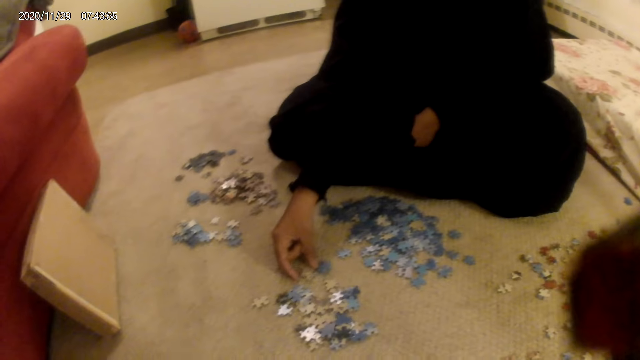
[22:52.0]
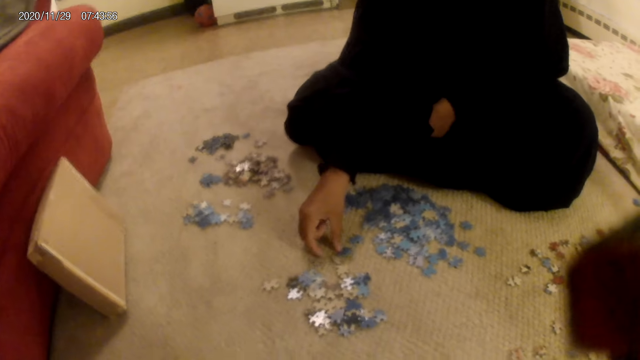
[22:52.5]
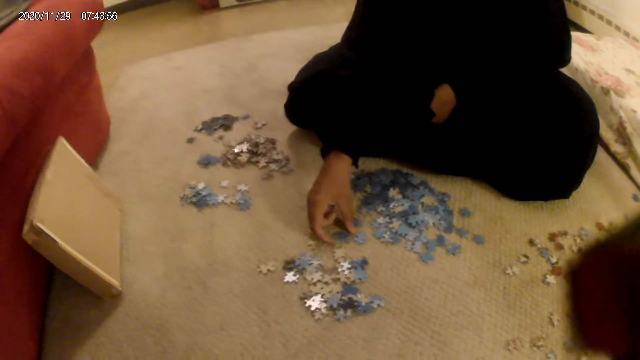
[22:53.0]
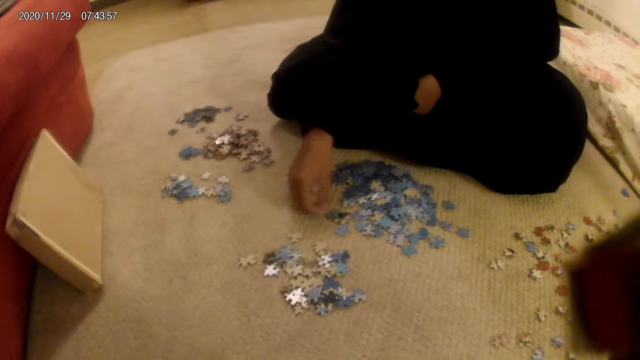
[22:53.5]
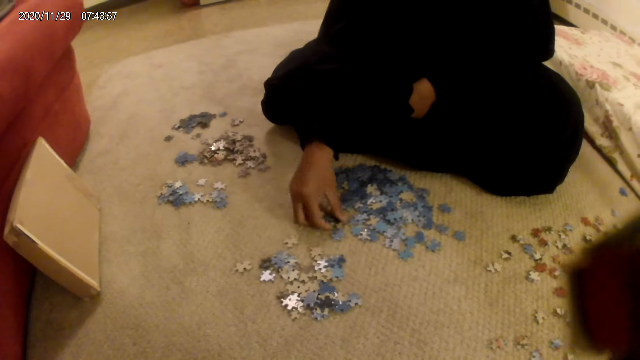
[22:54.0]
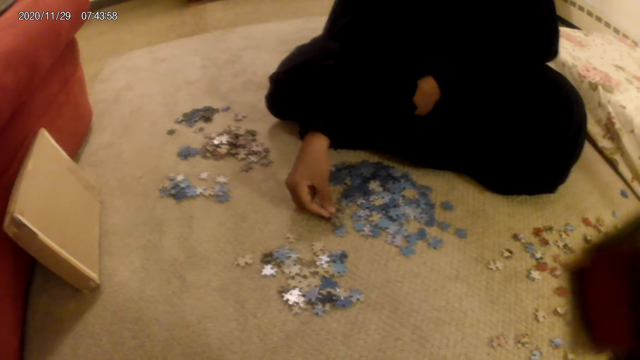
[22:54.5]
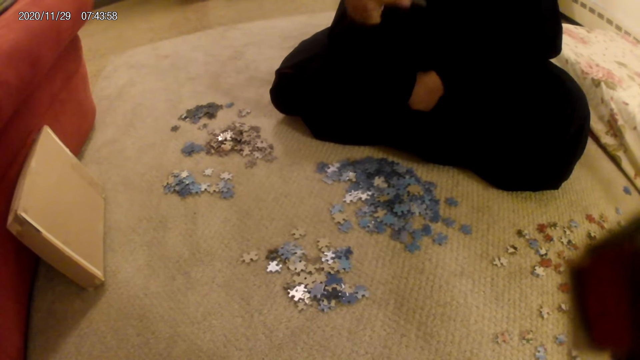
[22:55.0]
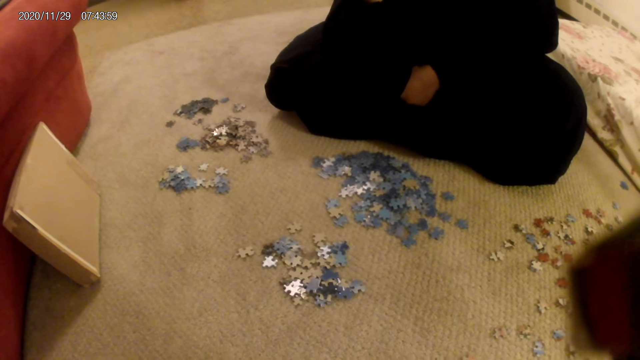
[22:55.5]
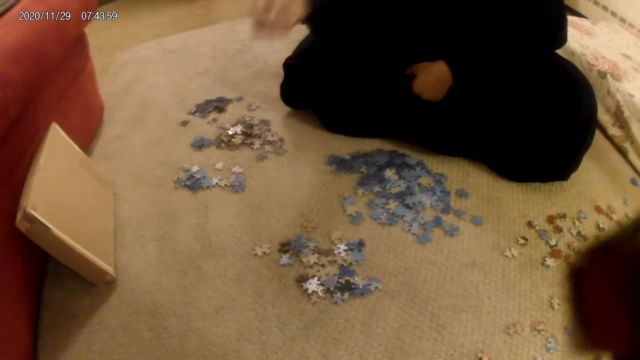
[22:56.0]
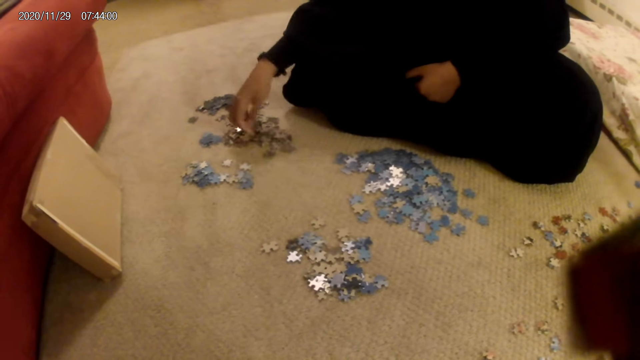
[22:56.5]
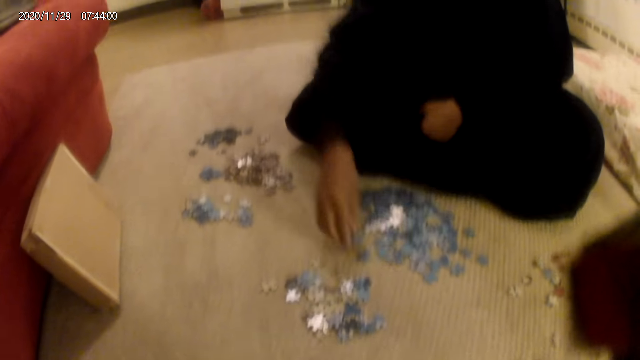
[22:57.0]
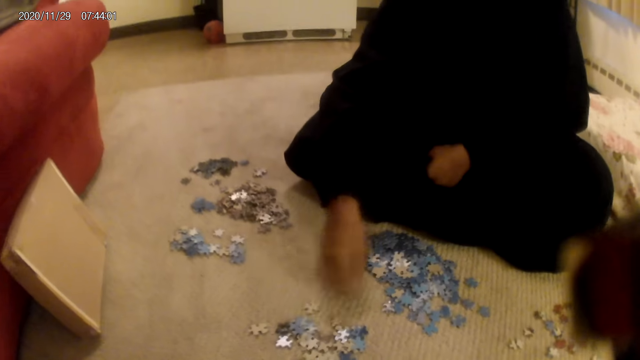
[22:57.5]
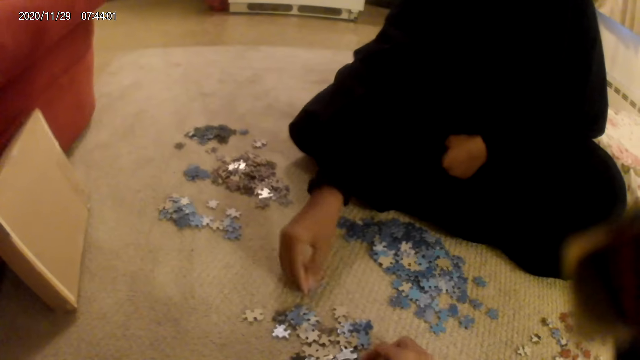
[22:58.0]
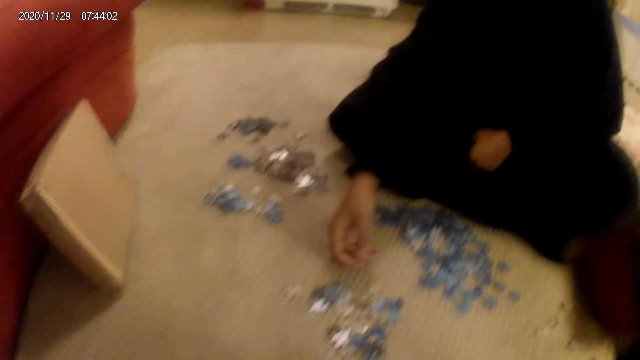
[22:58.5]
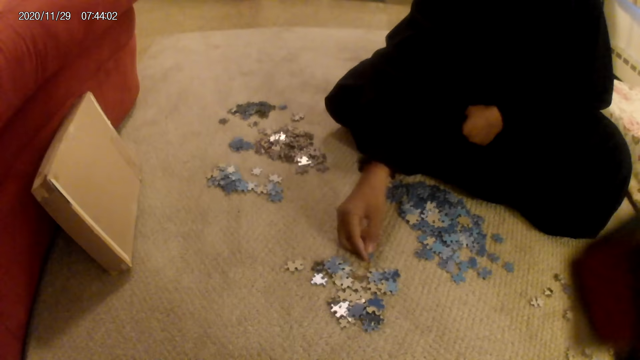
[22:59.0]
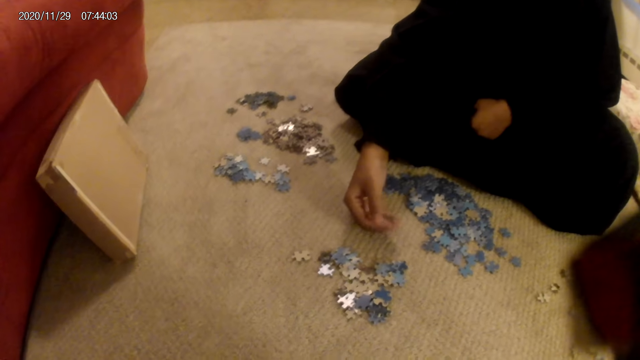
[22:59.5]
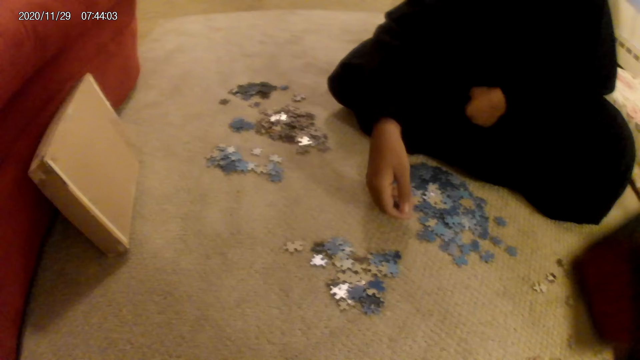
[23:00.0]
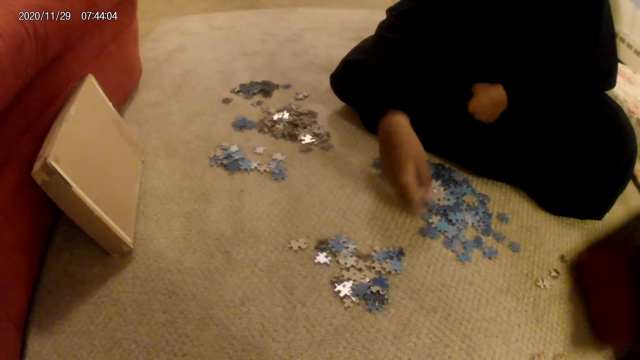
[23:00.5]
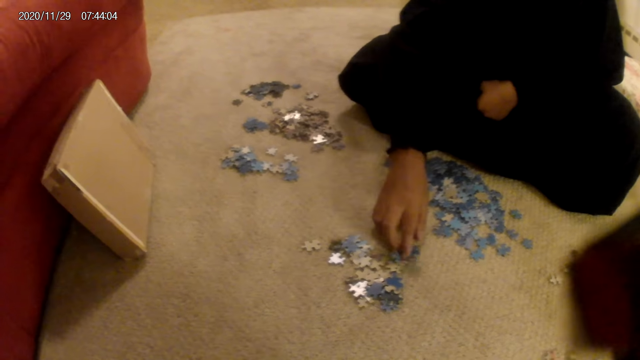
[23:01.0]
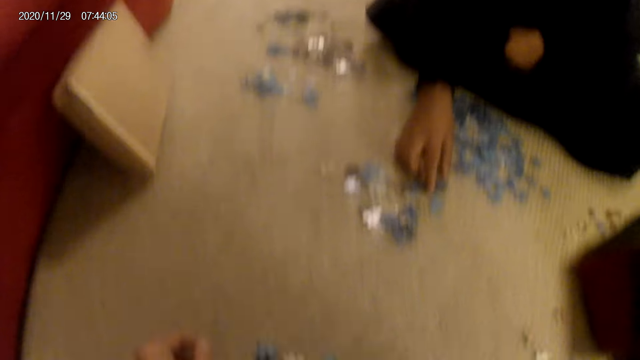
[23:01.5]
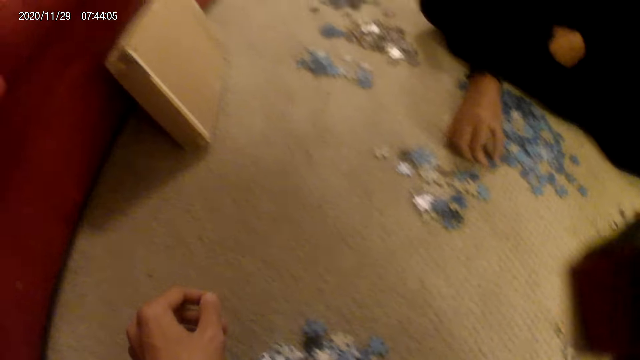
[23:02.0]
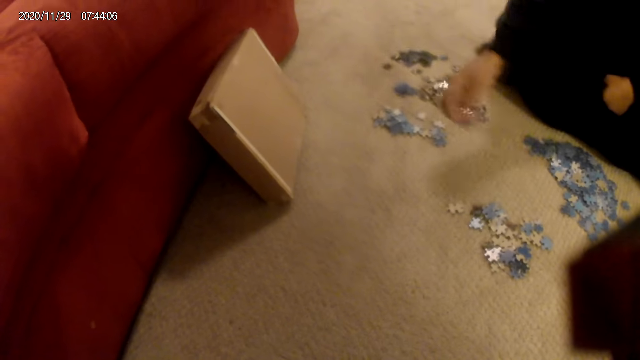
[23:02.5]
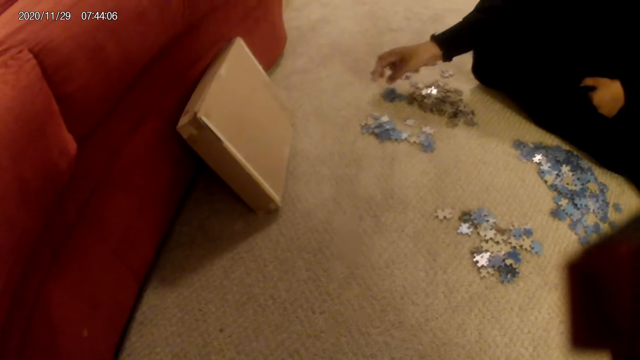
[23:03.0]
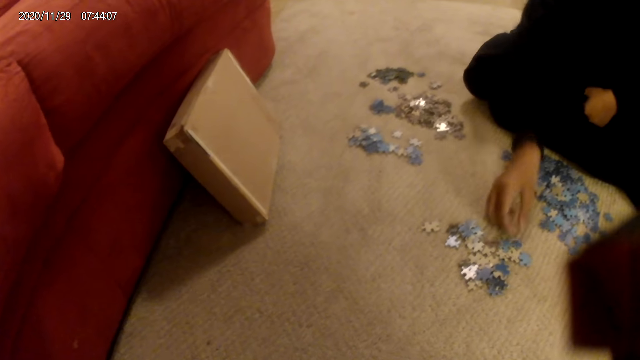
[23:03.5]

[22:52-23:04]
A woman picks up a card or jigsaw puzzle piece from the floor. She looks at the jigsaw puzzle piece. She places the card on the floor. She picks up the card from the floor. She sorts the card on the floor. The camera wearer moves their hand. The woman moves the card on the floor. She puts down the jigsaw puzzle piece.

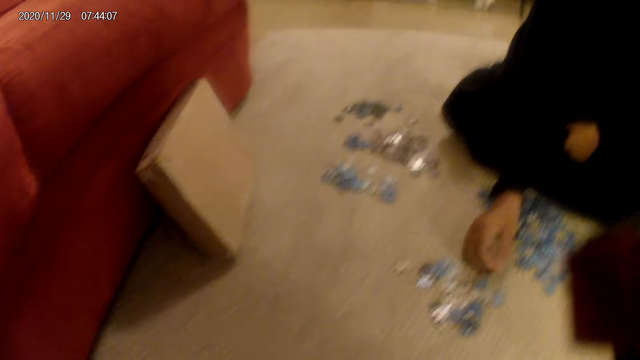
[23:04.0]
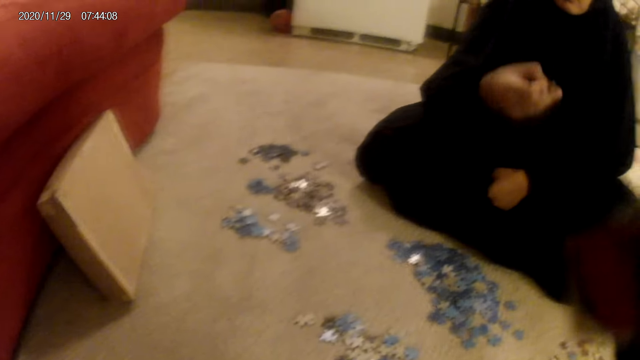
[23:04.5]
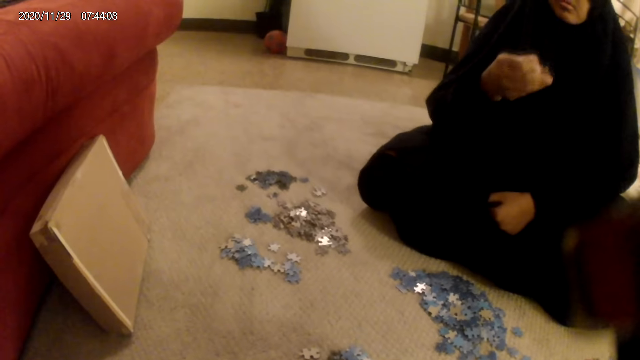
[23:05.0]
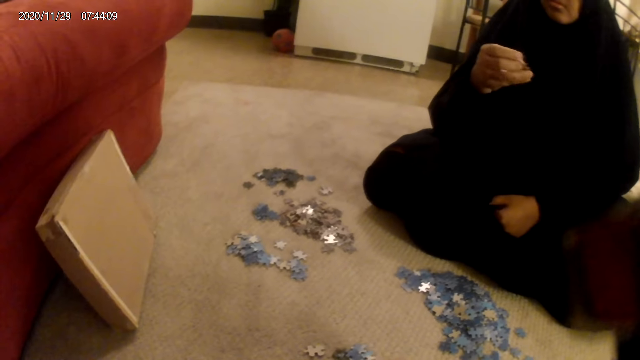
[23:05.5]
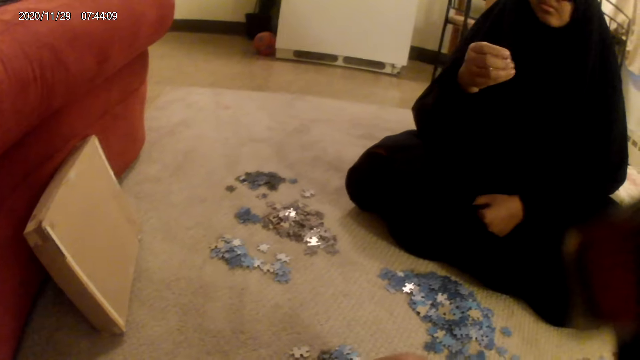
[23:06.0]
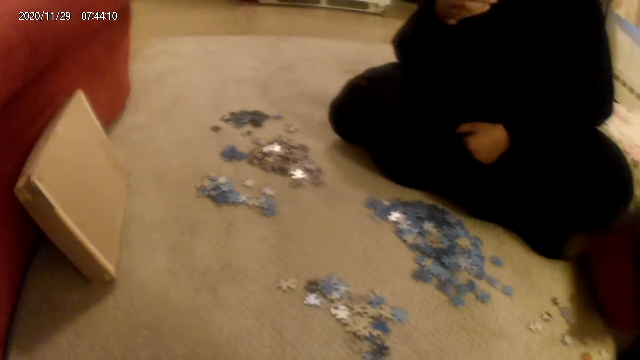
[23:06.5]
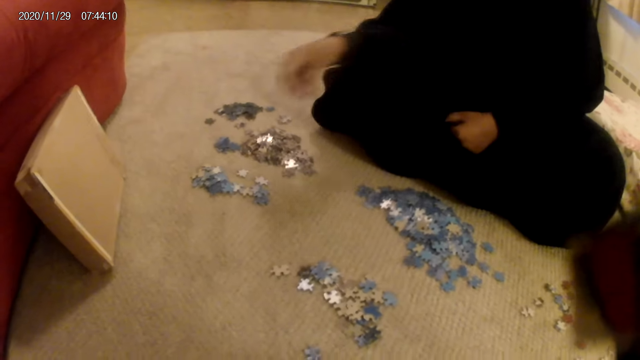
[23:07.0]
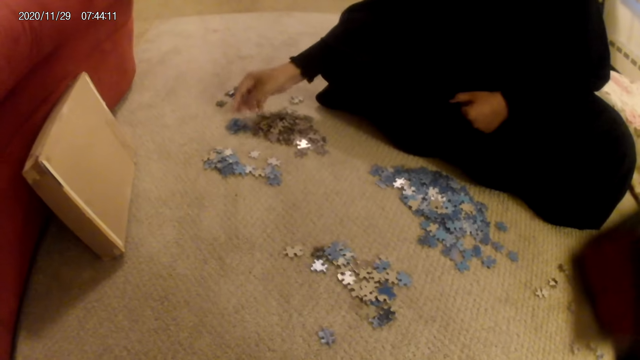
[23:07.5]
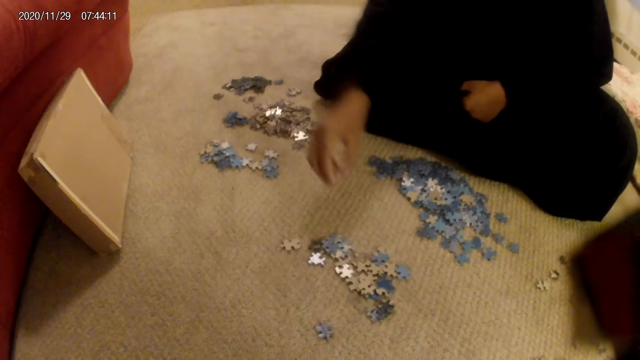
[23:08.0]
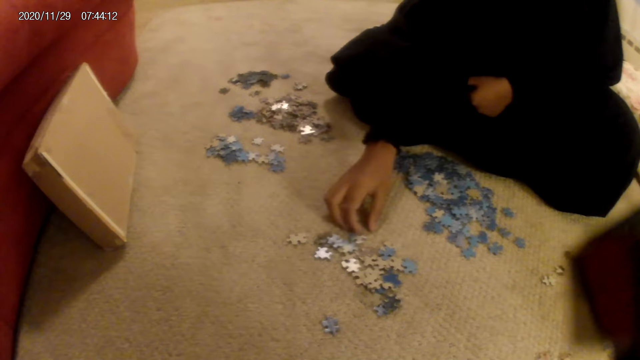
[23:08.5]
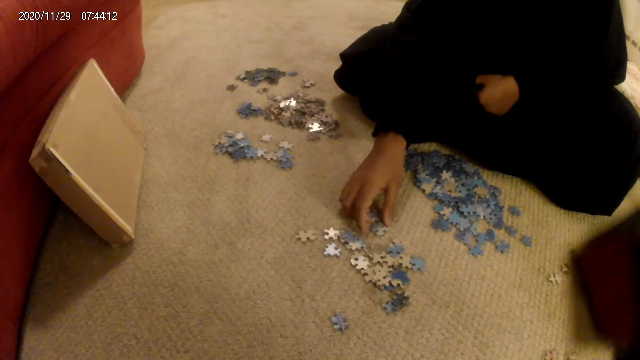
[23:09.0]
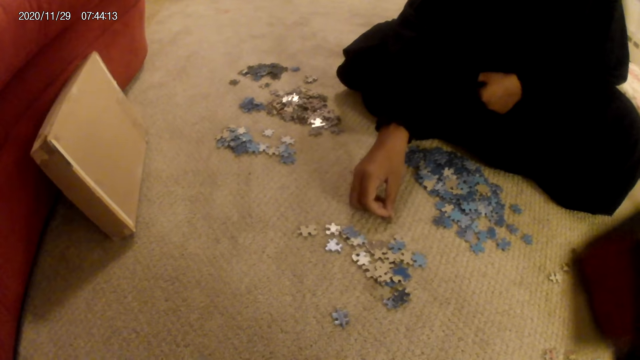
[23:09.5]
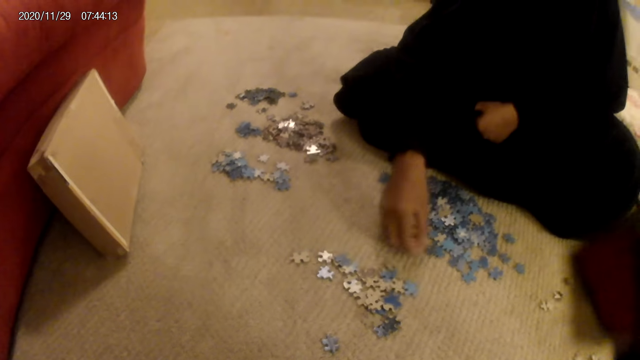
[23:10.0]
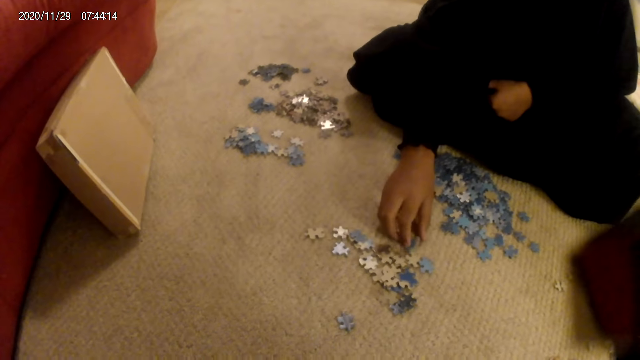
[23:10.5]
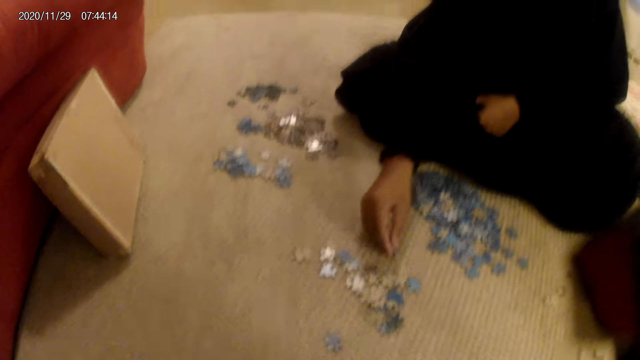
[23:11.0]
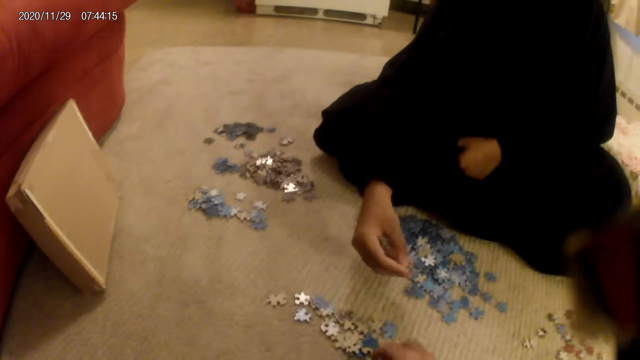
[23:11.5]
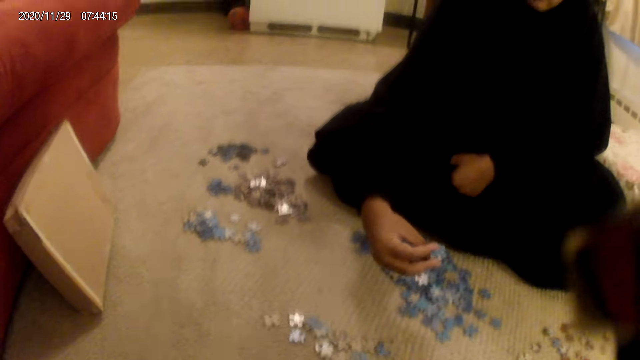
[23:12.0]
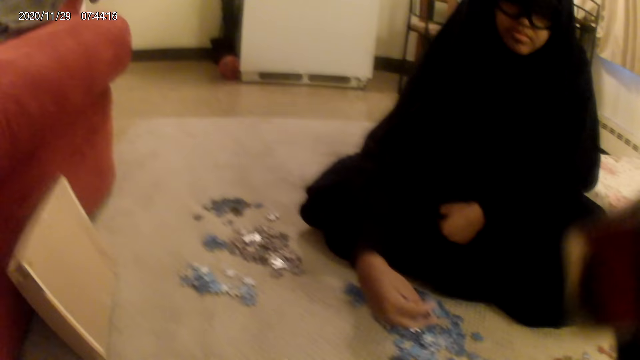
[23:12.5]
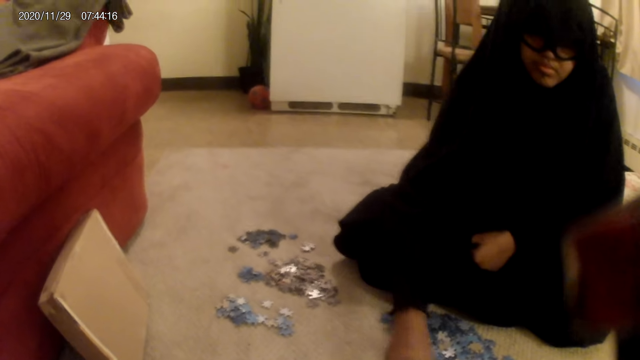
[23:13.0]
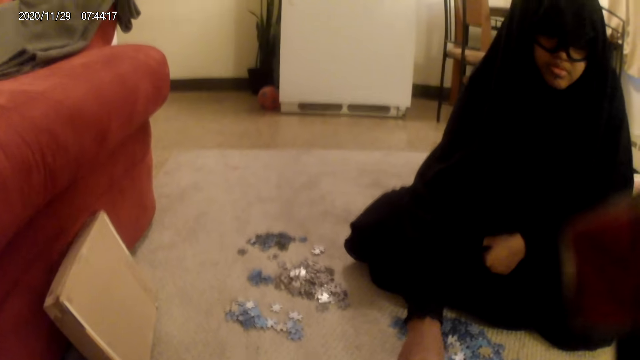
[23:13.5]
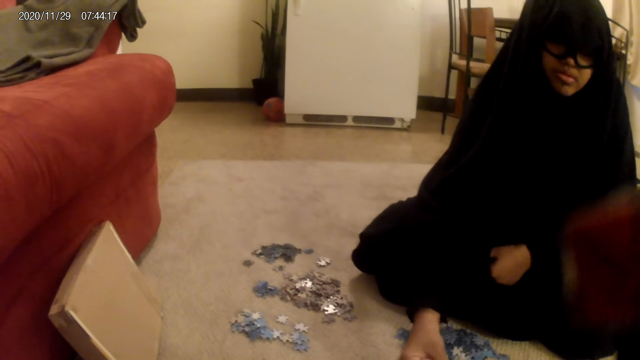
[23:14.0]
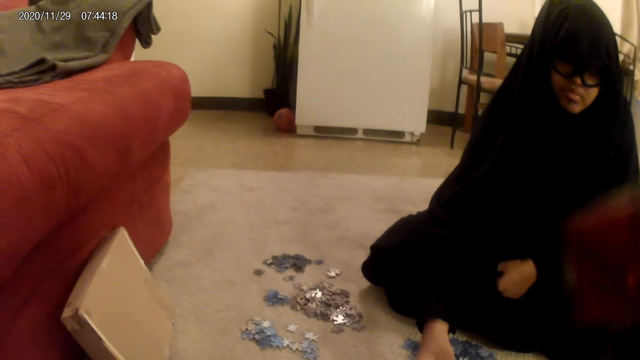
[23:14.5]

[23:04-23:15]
A woman picks up a card or jigsaw puzzle piece from the floor. She looks at the jigsaw puzzle piece. She holds the card on the hand. She puts down the jigsaw puzzle piece. She moves the card on the floor. She picks up the jigsaw puzzle piece. She looks at the jigsaw puzzle piece. She puts down the jigsaw puzzle piece. She sorts the card on the floor.
